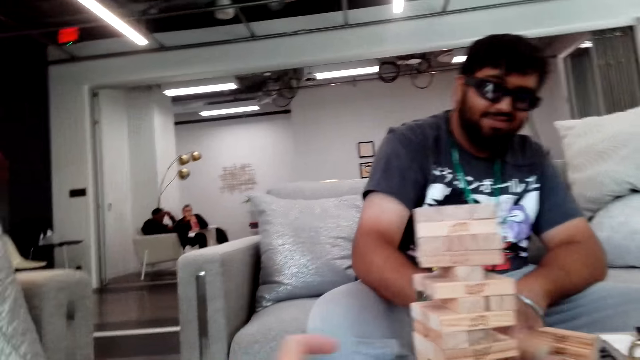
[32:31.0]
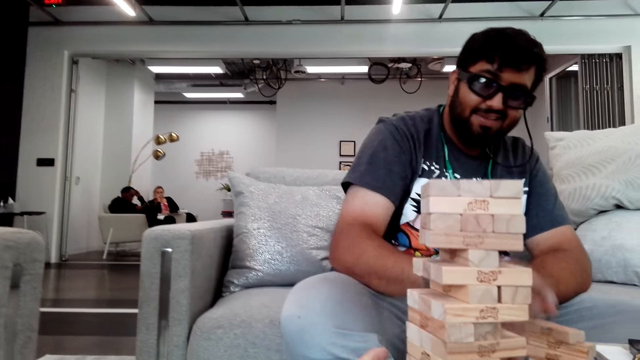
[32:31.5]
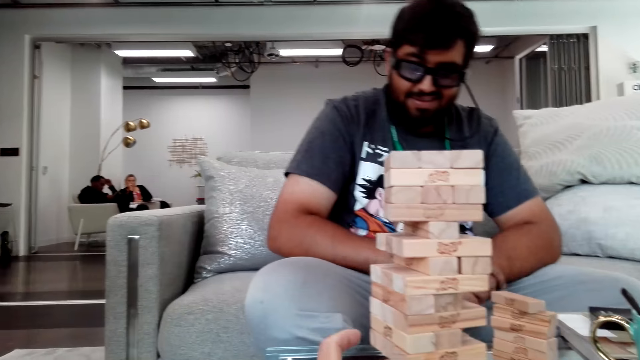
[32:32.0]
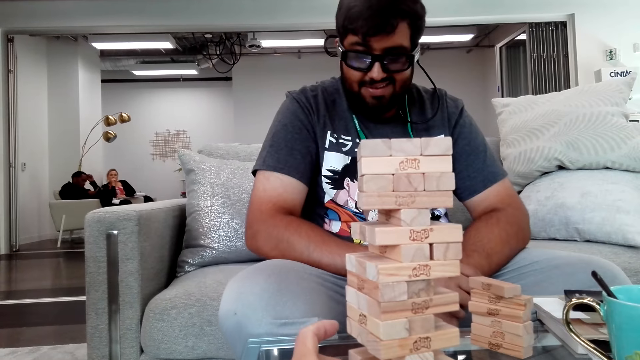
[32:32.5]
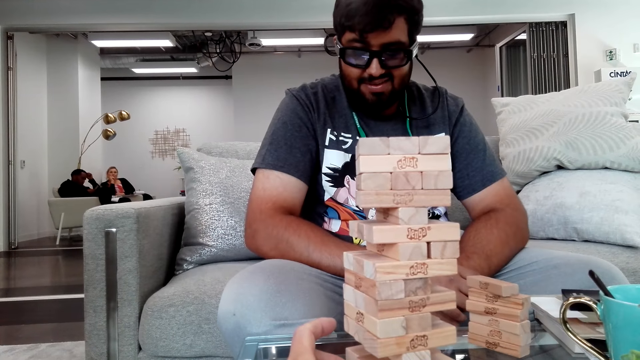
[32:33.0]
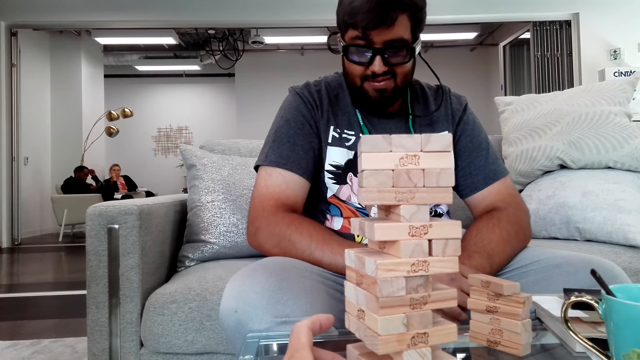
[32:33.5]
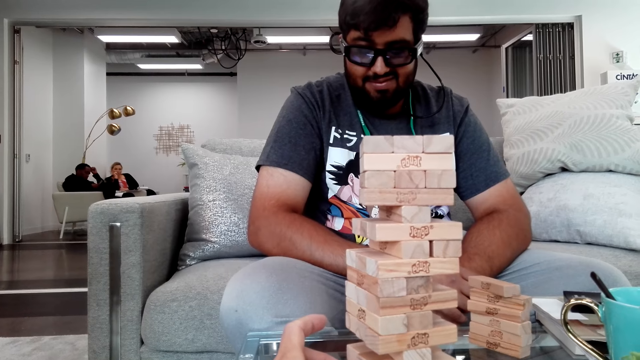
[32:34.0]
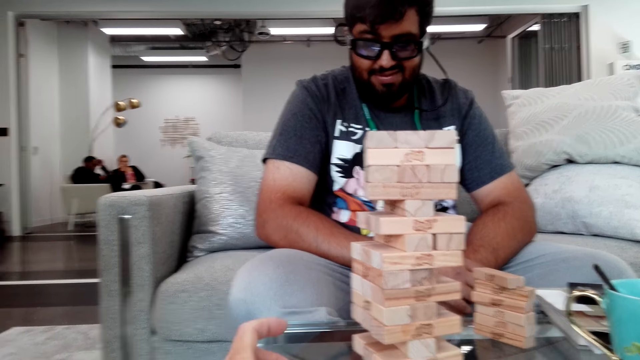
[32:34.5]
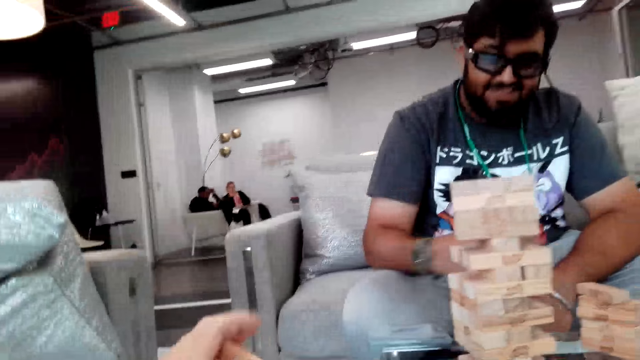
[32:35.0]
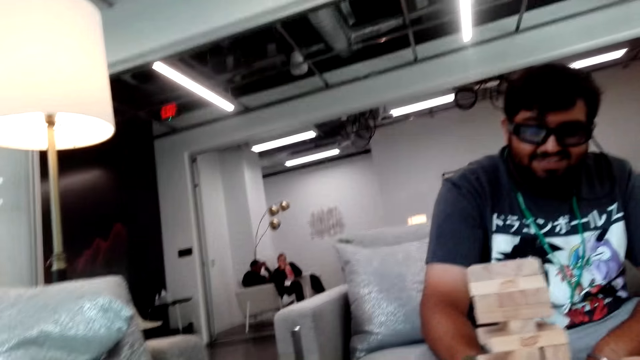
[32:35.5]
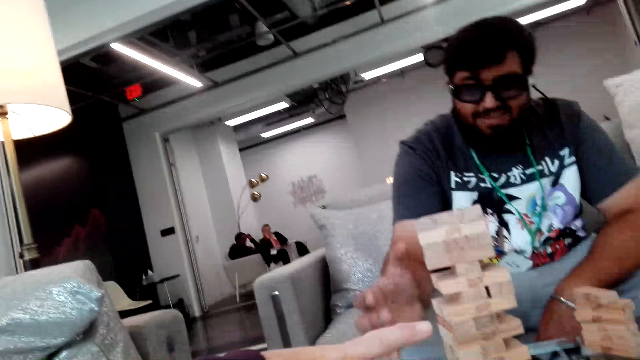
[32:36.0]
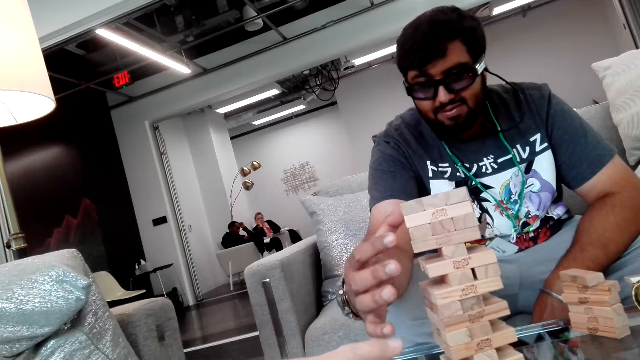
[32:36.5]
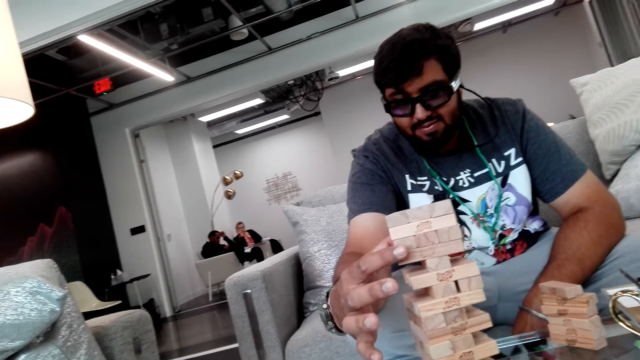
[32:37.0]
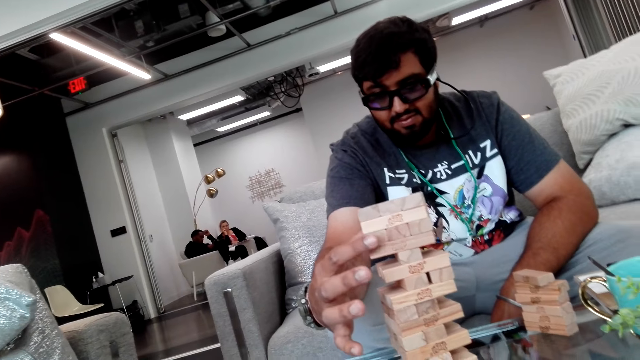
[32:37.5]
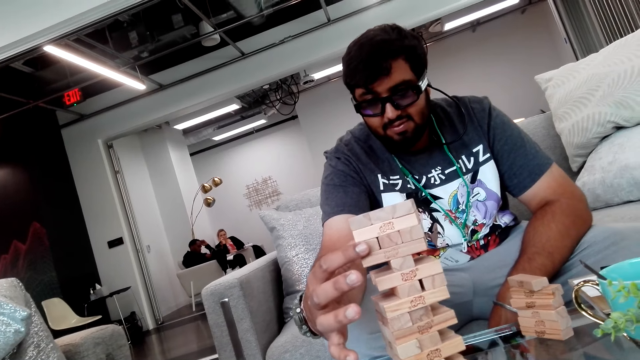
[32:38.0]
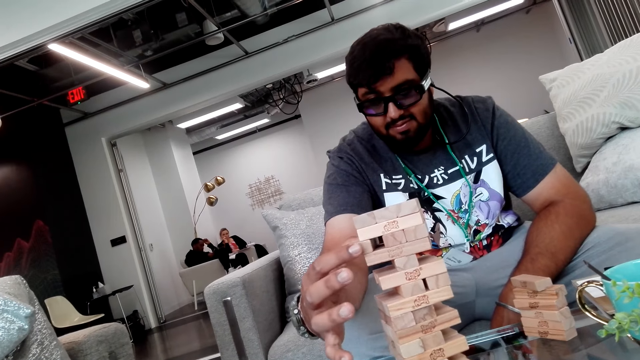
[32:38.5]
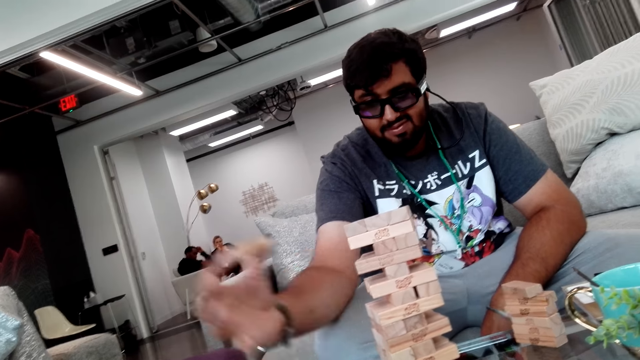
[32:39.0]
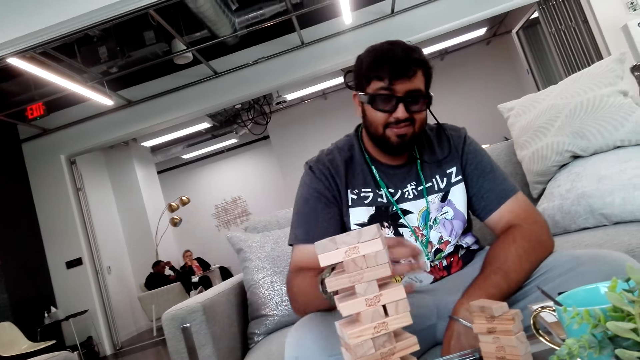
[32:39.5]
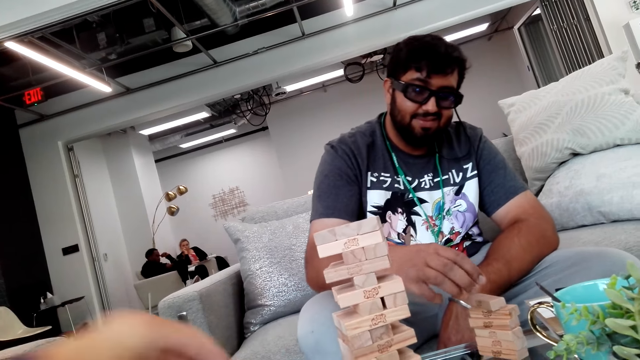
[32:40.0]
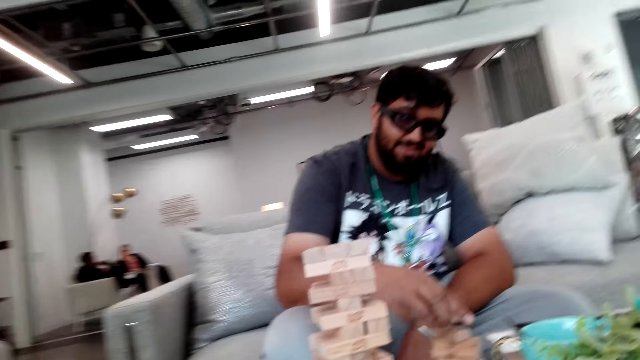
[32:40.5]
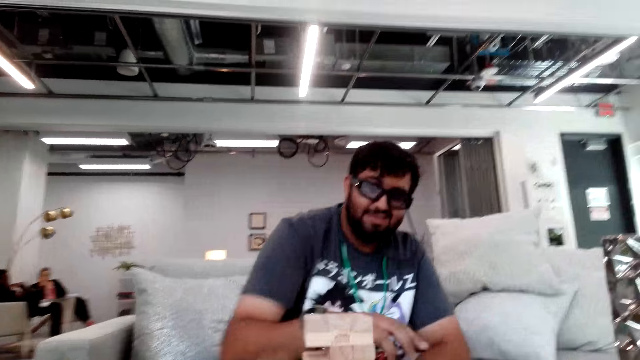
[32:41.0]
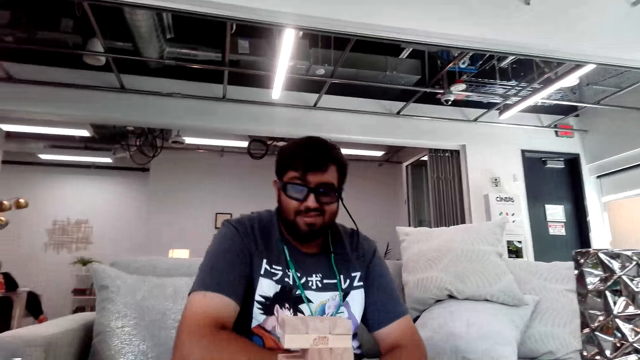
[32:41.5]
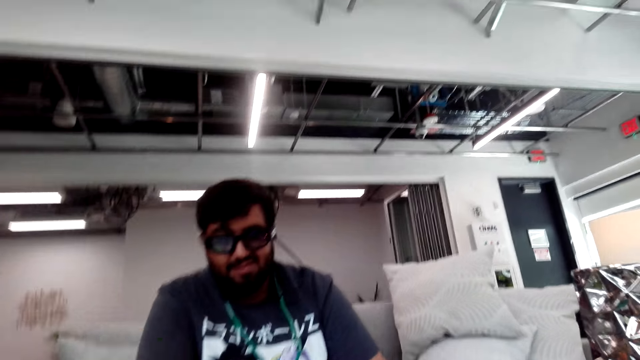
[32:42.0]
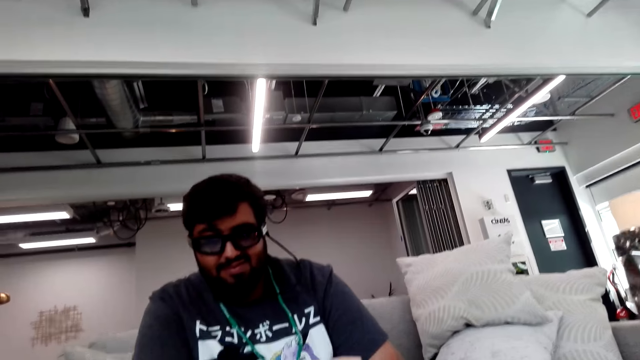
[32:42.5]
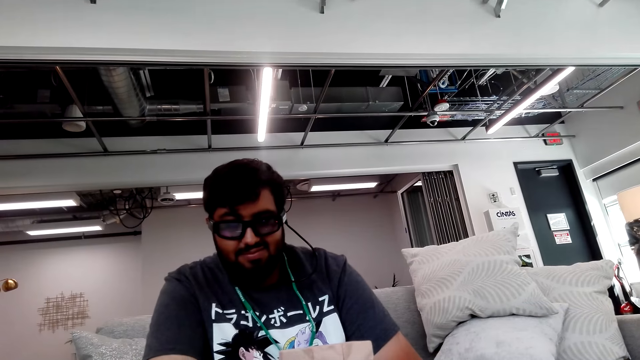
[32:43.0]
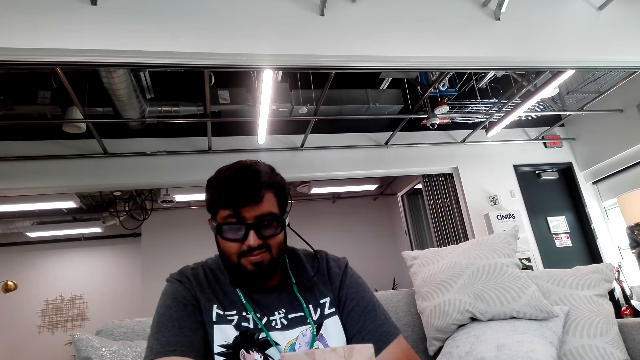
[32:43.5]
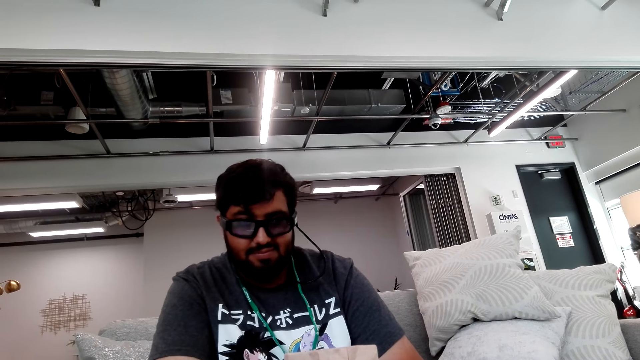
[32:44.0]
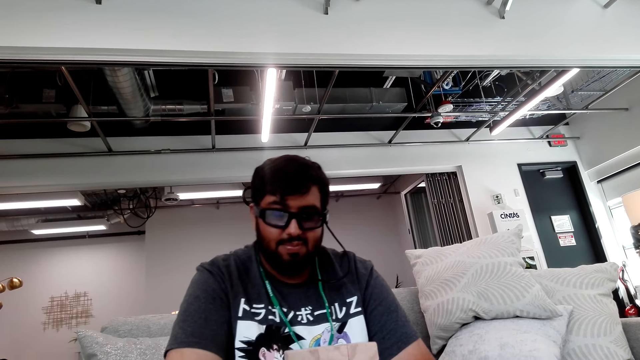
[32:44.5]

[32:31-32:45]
A man holds the tower blocks on his right hand and places a block on the block. The camera wearer removes a block from the tower. The man removes the tower blocks with his right hand. The man places the block on the block.

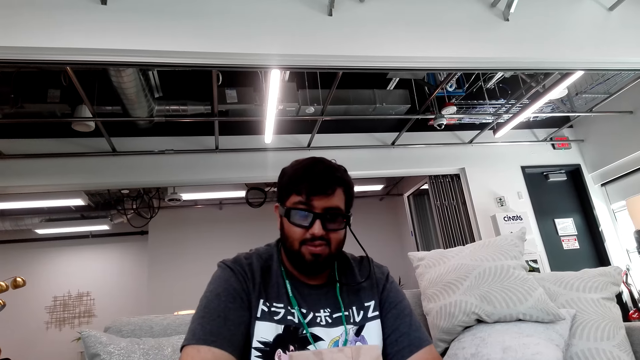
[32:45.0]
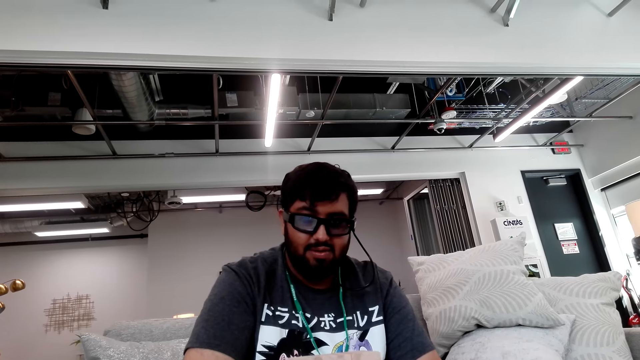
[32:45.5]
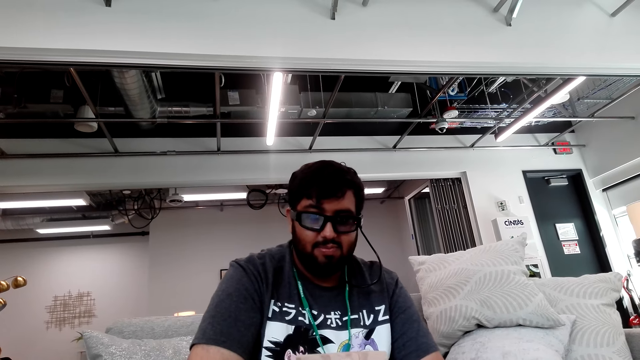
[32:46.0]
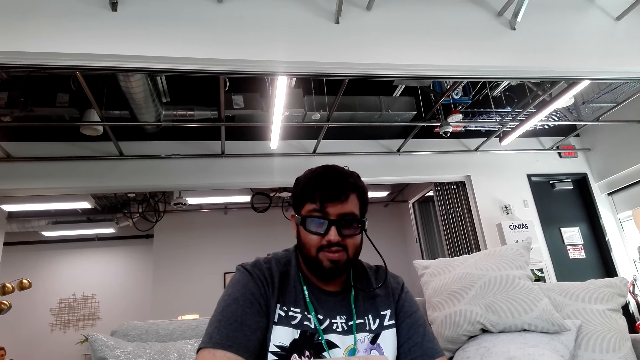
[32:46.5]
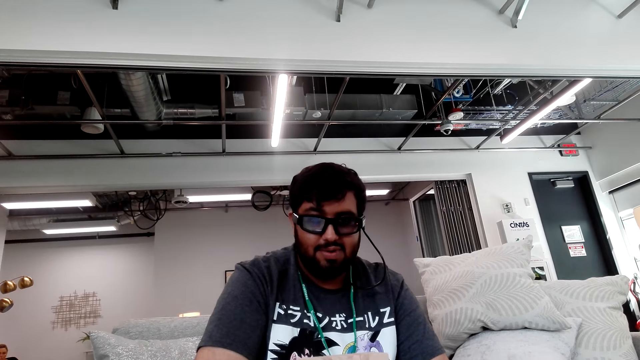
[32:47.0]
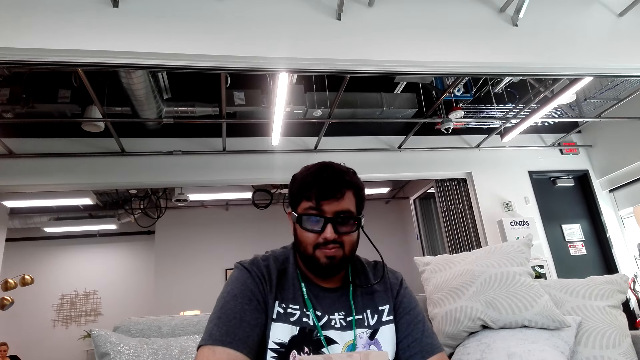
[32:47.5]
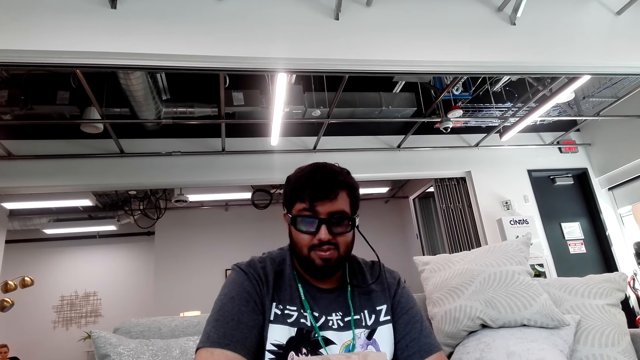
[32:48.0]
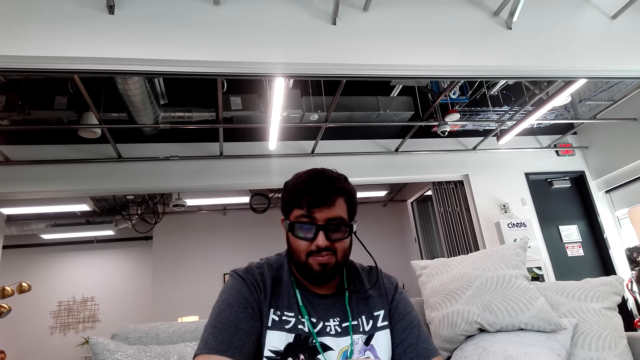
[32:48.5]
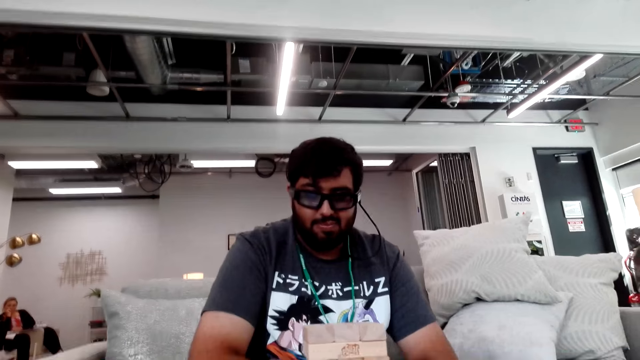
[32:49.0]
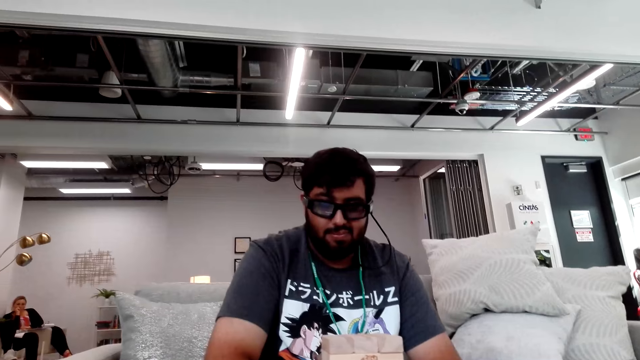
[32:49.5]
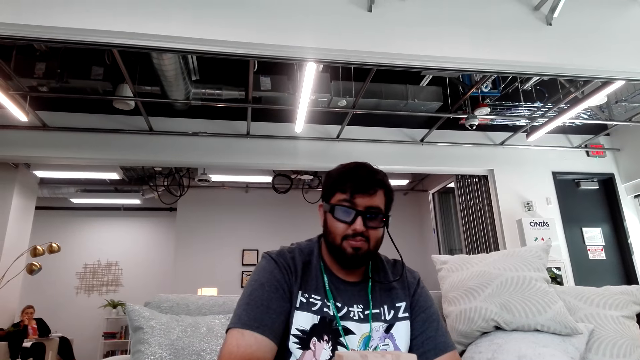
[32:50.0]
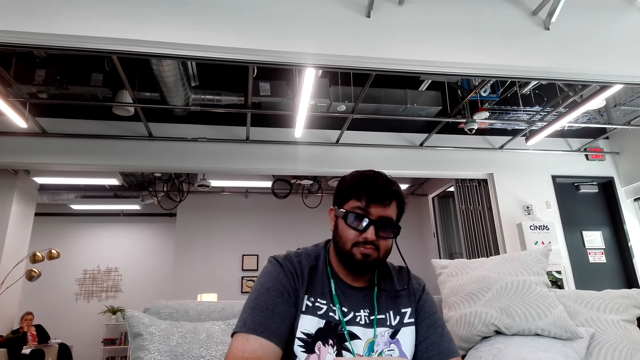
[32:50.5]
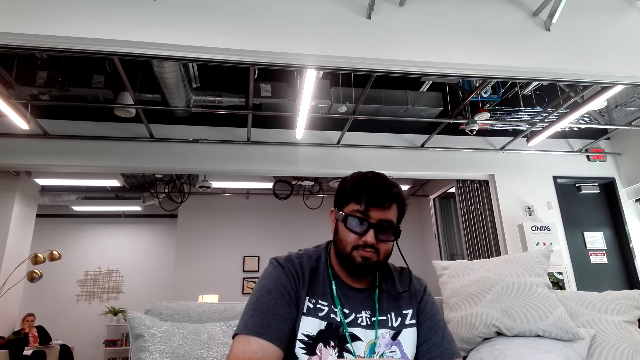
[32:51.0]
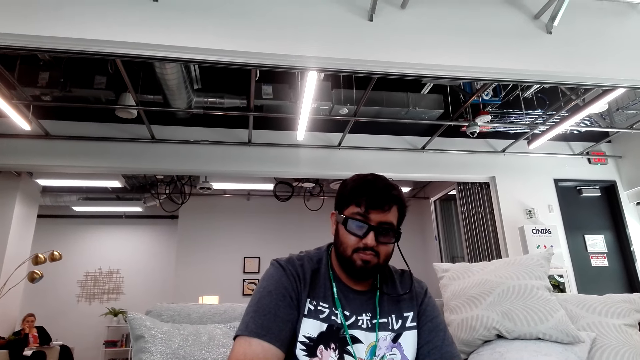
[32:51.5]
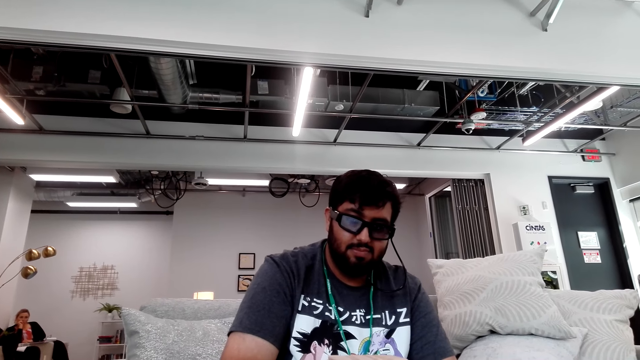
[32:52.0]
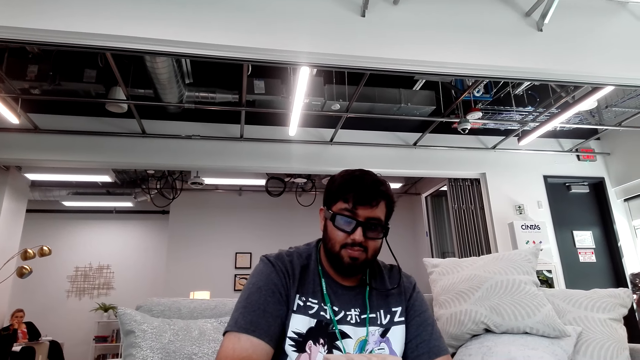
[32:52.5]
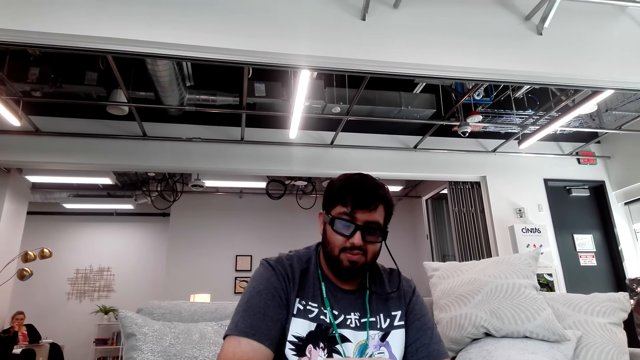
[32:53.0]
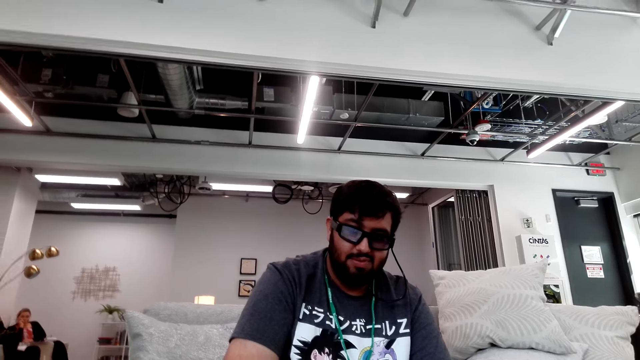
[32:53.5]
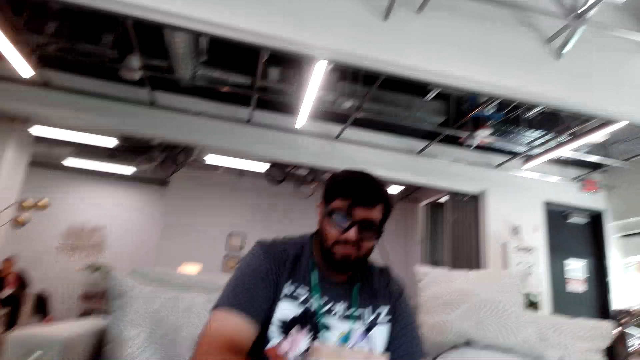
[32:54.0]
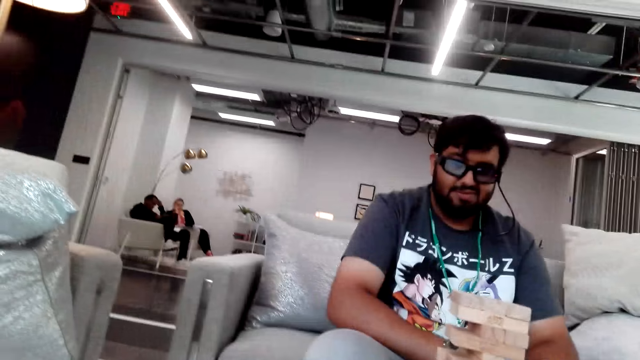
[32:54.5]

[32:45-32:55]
A man talks with the camera wearer.
